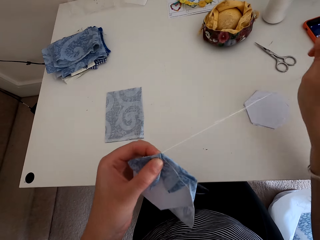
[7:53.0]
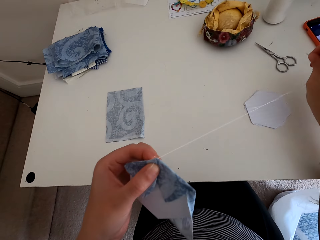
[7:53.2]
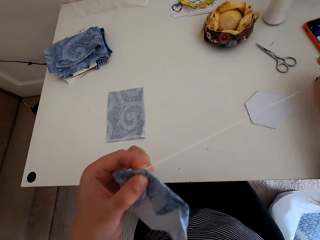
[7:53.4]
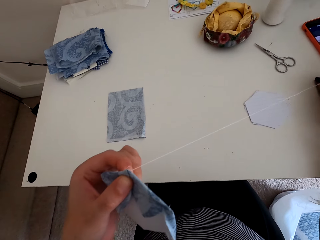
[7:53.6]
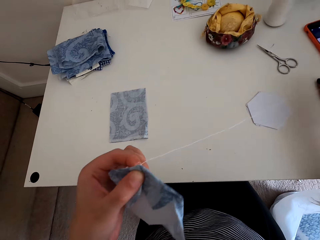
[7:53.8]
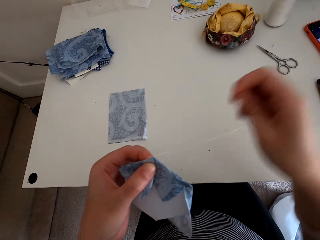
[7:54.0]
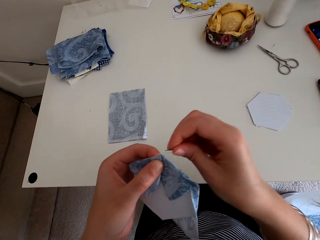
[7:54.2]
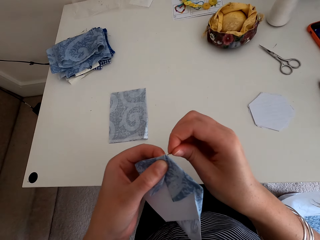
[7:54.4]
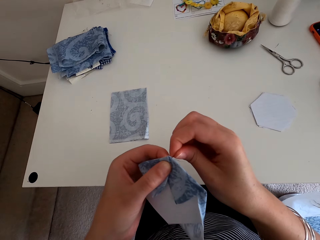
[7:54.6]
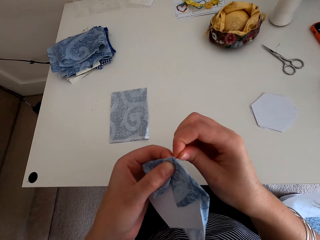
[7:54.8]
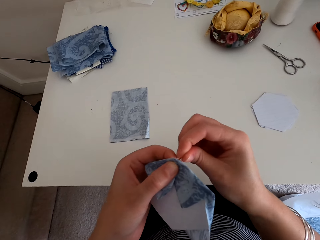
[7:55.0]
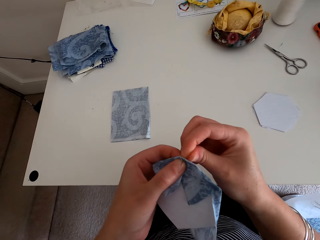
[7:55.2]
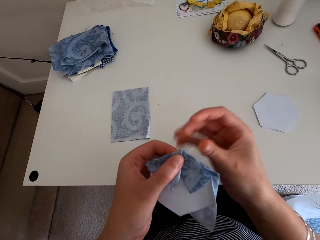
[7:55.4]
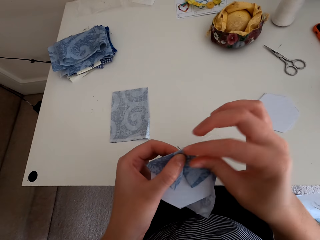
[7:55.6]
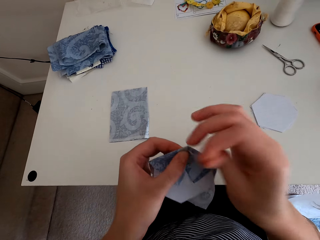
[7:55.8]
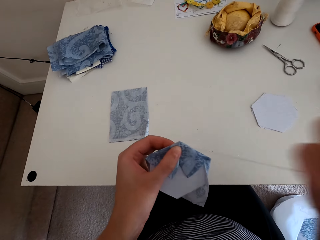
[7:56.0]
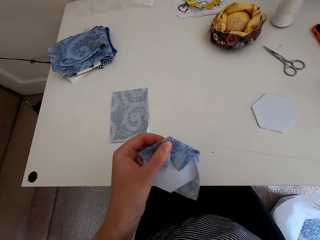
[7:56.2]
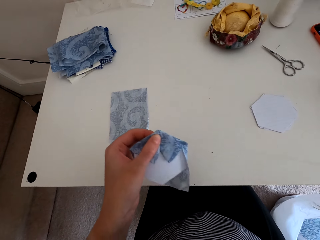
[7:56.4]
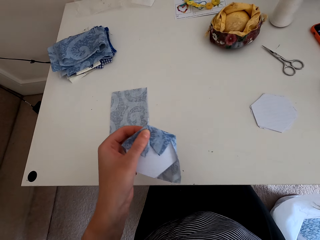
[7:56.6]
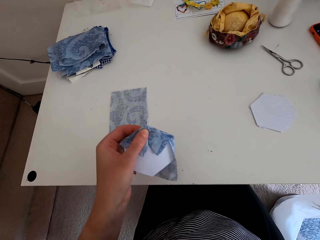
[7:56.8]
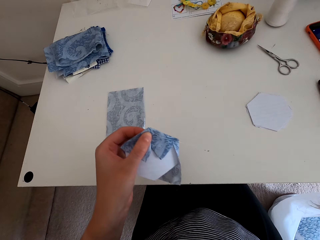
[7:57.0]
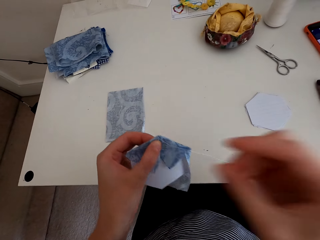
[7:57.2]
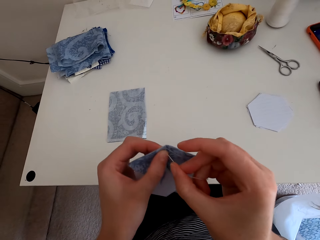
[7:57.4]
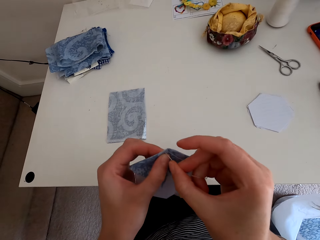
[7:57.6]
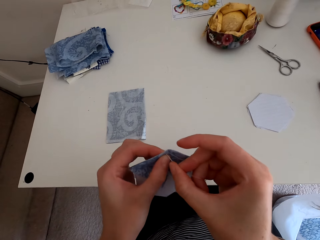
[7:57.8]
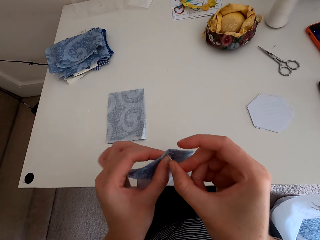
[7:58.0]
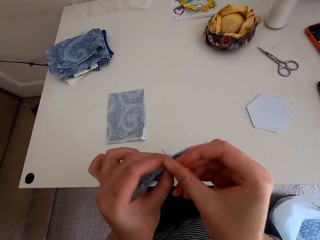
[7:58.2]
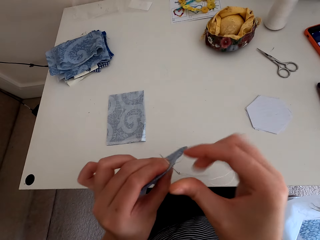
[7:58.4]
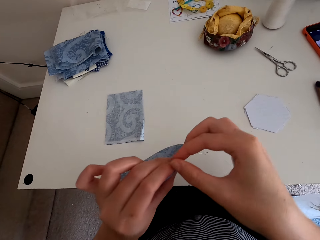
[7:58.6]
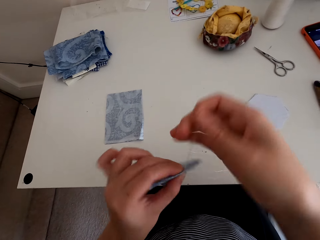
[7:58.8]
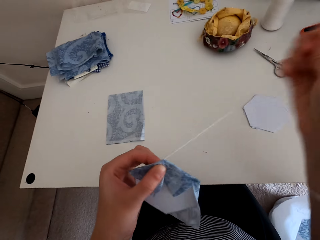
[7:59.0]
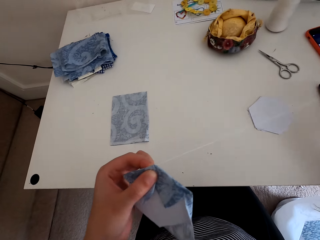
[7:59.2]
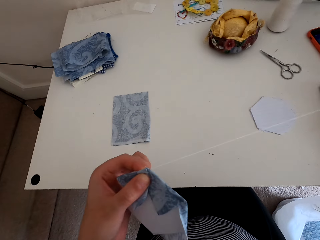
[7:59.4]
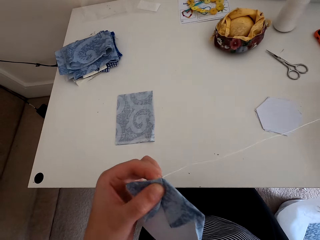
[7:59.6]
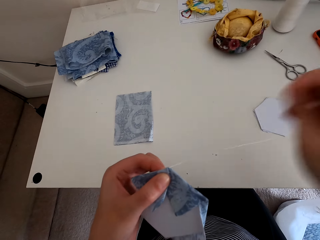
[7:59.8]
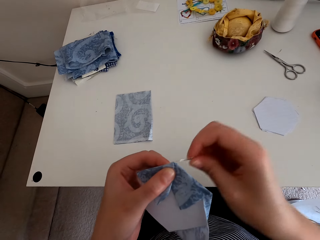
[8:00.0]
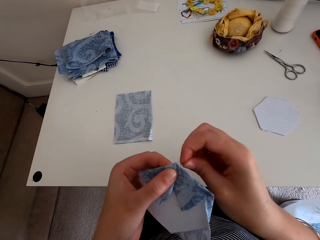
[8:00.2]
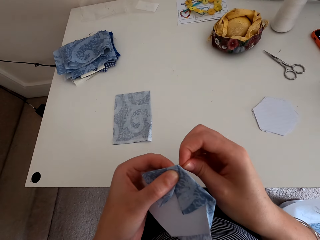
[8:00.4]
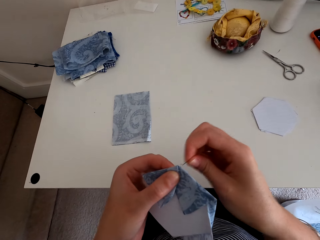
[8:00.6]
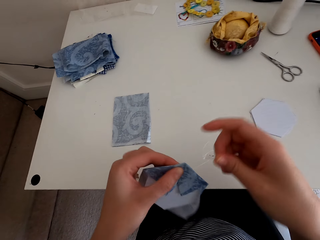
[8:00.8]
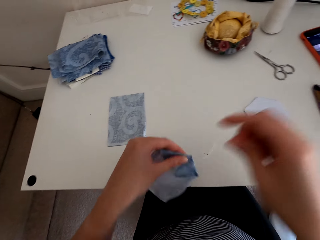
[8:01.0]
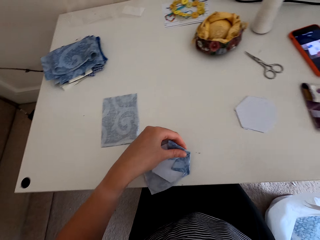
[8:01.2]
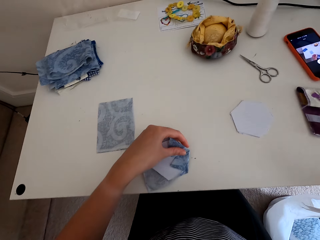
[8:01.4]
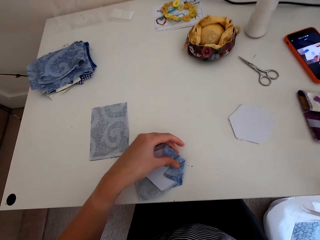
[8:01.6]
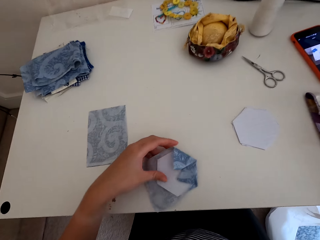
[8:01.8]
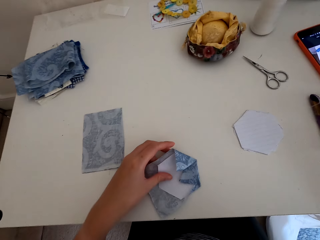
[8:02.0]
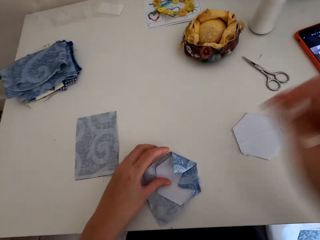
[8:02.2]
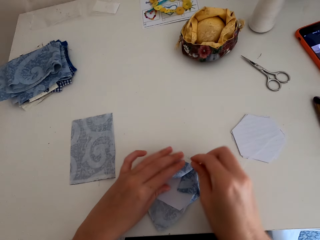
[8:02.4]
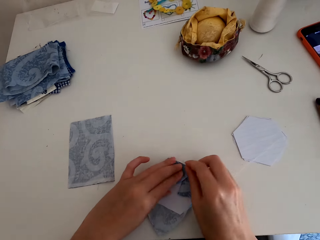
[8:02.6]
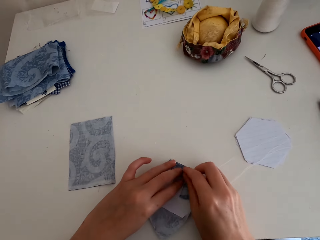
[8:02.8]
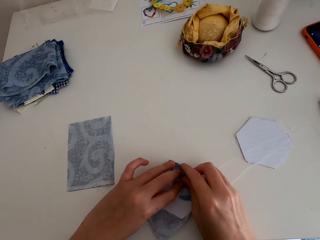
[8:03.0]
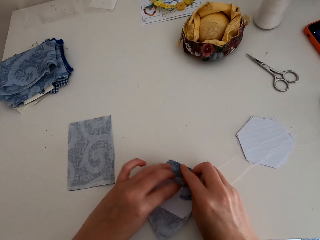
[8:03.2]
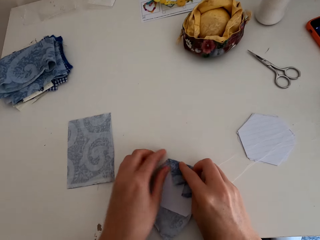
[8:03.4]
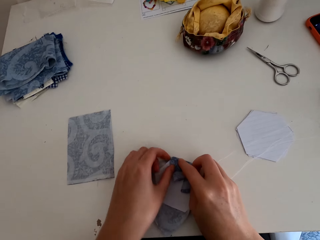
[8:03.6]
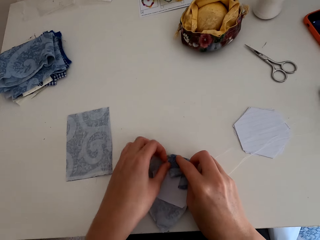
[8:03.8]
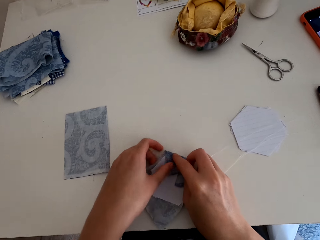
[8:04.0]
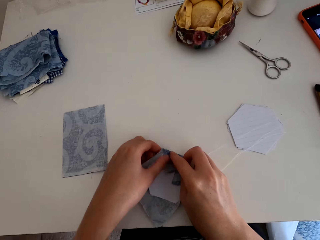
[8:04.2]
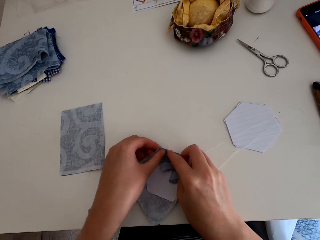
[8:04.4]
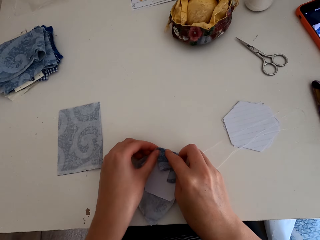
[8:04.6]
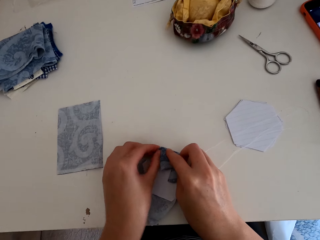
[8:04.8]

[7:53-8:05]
The camera wearer puts the cloth material on the table.

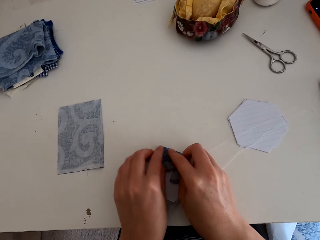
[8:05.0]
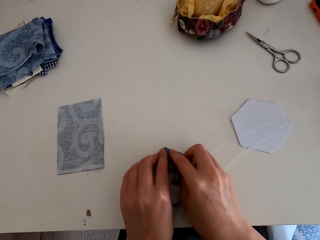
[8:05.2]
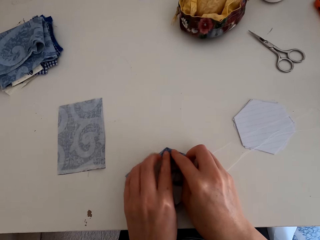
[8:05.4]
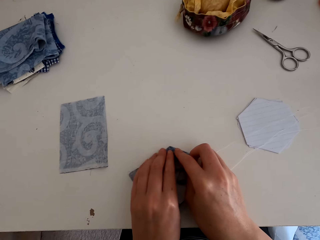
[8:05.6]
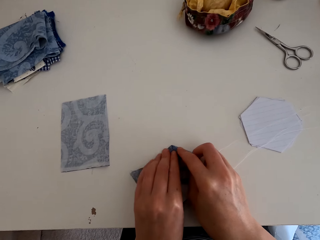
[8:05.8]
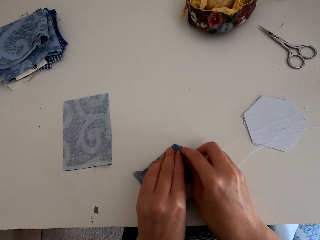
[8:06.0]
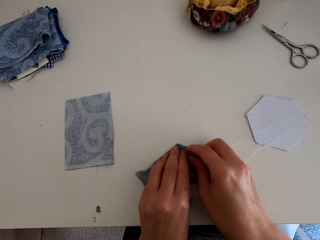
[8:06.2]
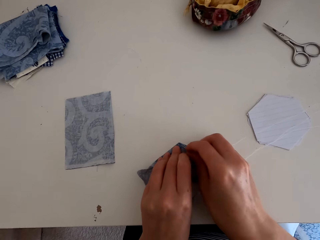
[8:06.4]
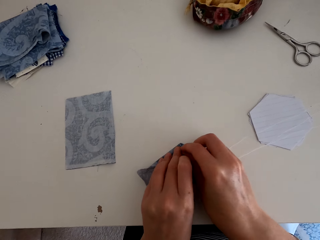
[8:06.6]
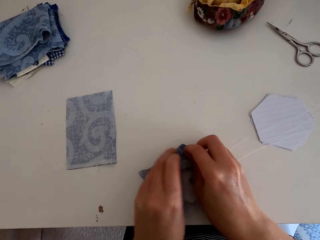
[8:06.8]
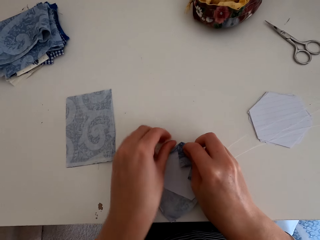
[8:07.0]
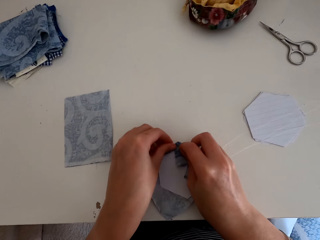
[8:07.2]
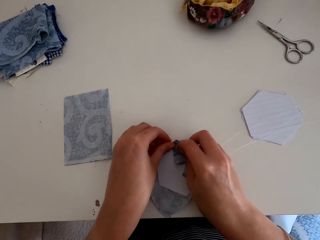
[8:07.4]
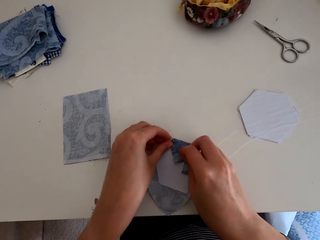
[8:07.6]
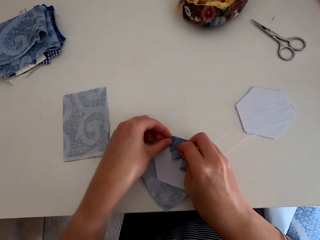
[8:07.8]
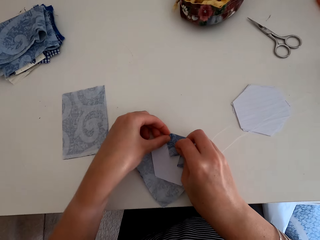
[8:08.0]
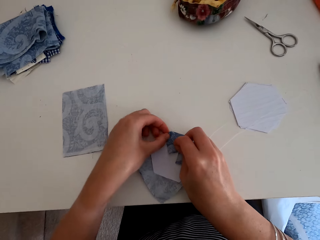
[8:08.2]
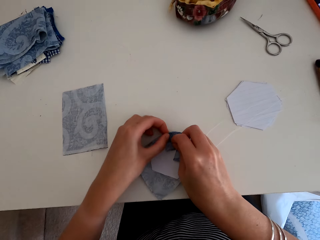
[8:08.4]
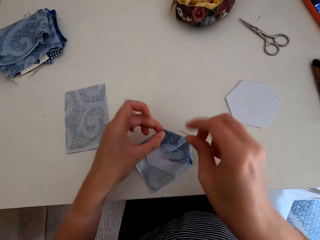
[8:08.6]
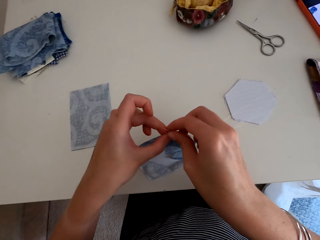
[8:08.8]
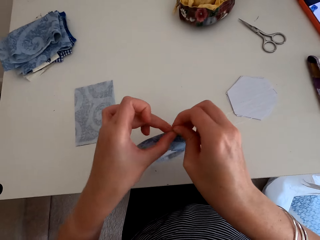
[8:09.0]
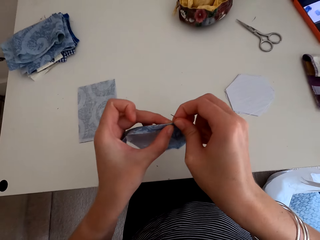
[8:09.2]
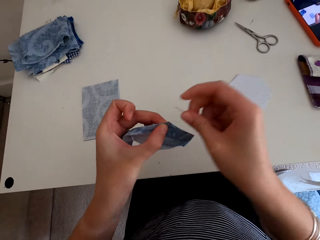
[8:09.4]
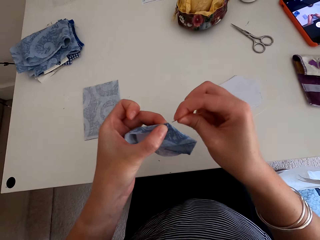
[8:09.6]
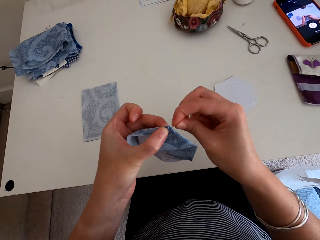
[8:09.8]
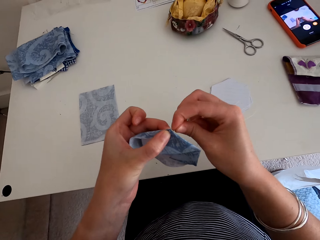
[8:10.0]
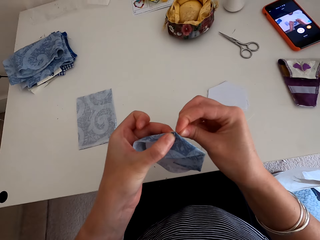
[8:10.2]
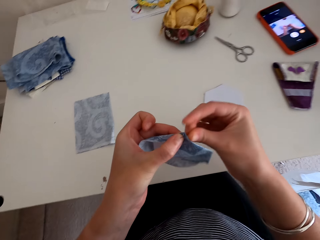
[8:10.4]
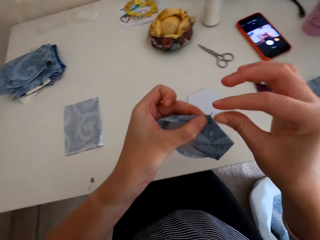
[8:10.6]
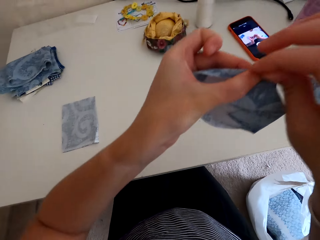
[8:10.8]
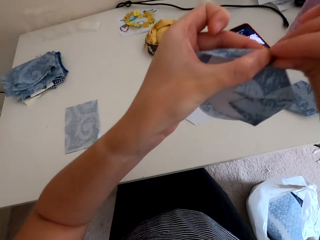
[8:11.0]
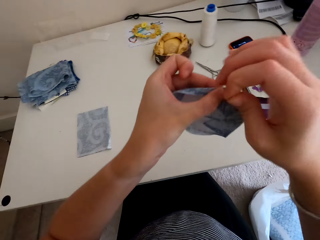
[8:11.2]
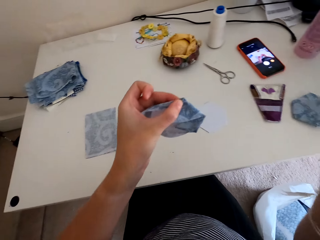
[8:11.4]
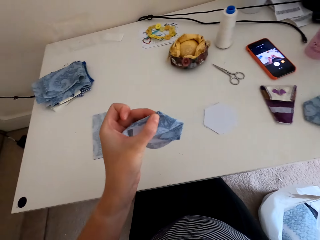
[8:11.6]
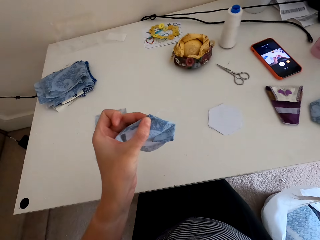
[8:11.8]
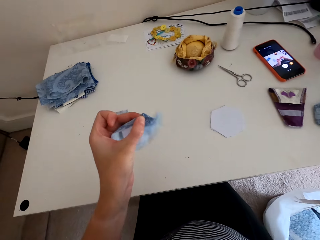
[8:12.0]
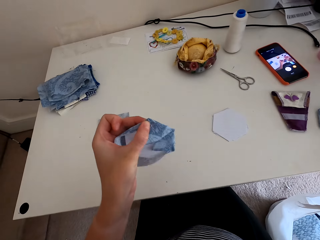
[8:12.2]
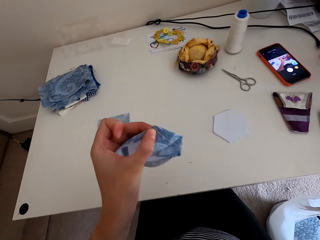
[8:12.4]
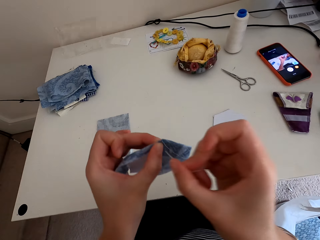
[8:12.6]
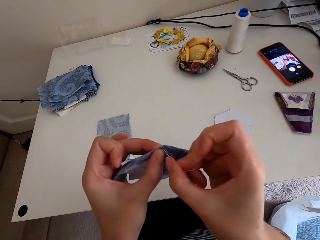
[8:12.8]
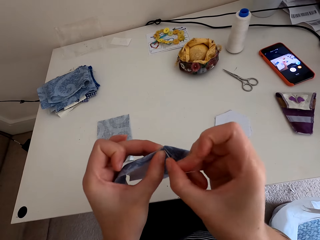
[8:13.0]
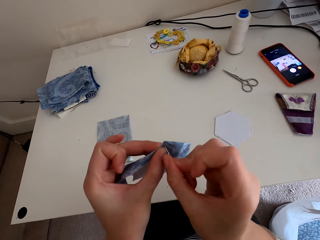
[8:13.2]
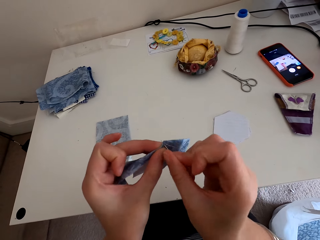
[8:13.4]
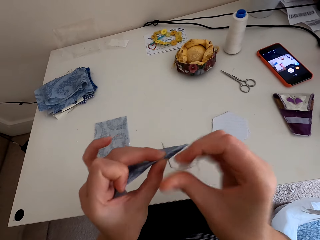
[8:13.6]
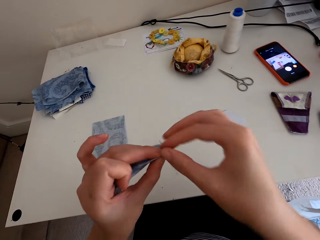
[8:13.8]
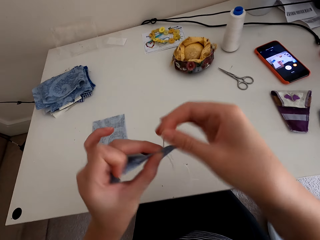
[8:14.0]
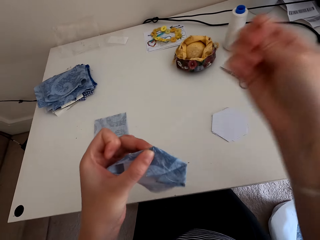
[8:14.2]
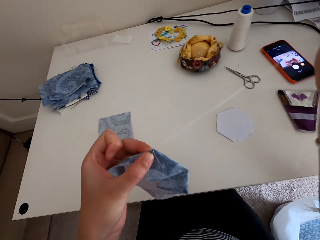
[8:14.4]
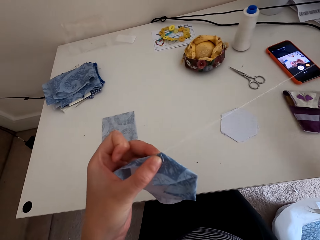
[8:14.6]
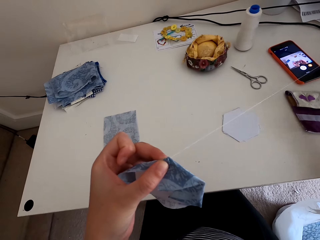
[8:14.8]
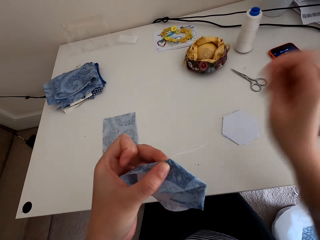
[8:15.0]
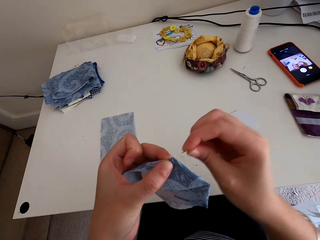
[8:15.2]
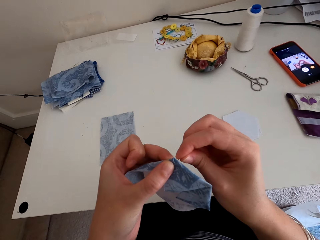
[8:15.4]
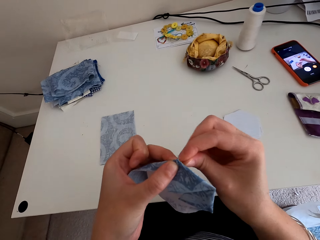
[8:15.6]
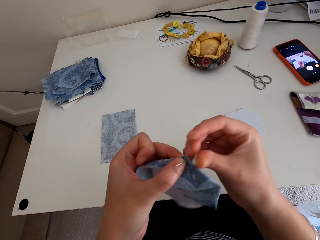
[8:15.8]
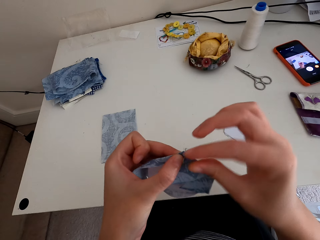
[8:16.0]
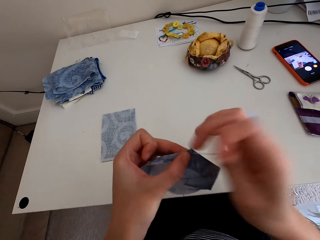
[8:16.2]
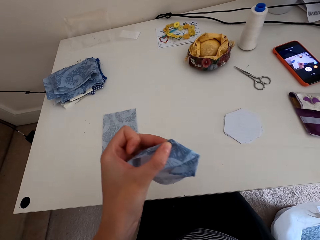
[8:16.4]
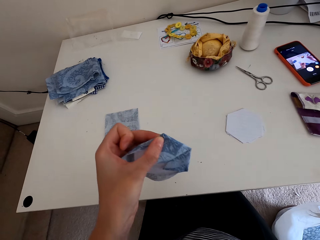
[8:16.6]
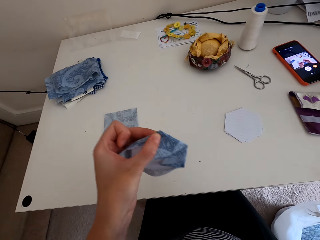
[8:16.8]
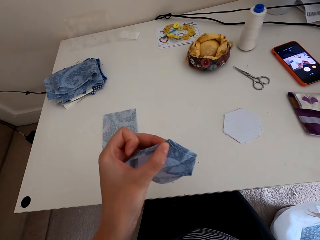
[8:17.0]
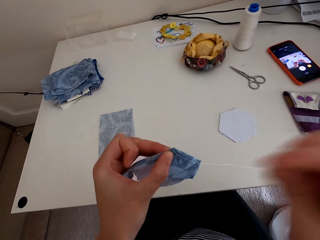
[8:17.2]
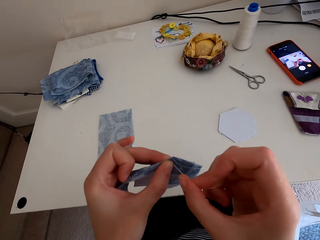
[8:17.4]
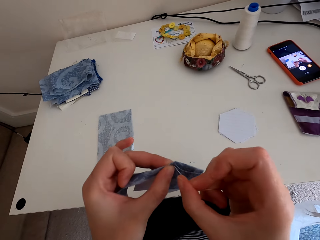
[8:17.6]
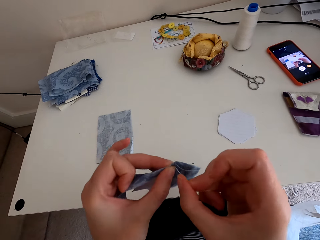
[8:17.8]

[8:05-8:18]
The camera wearer folds the cloth material. They sew the cloth material with a needle and thread.
